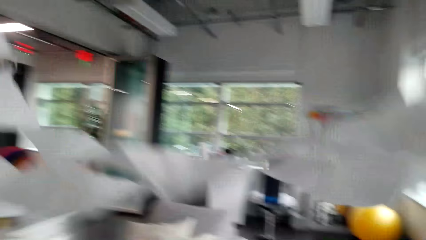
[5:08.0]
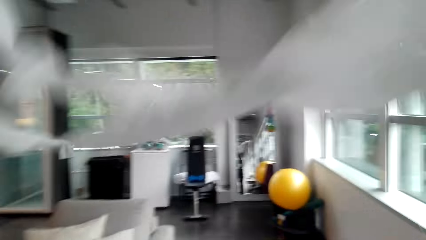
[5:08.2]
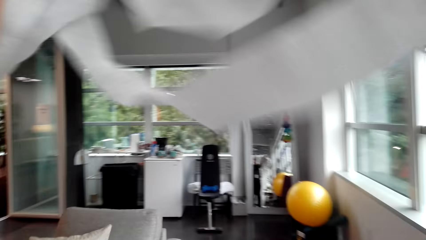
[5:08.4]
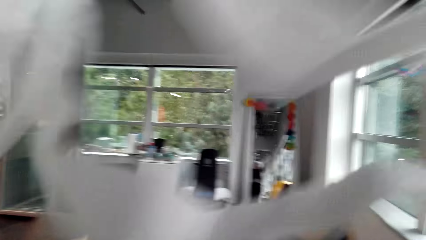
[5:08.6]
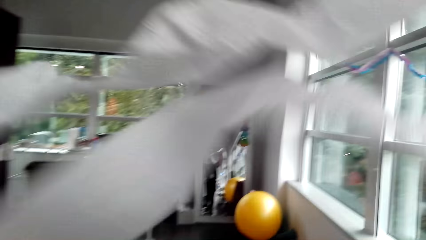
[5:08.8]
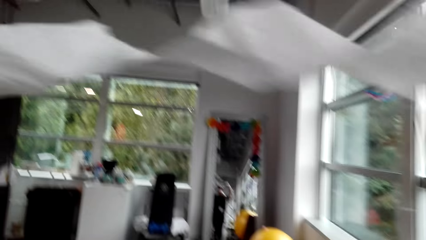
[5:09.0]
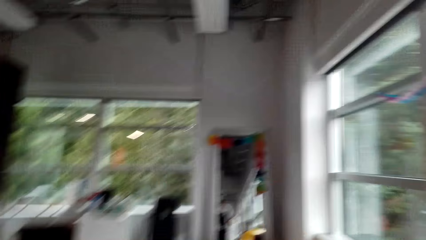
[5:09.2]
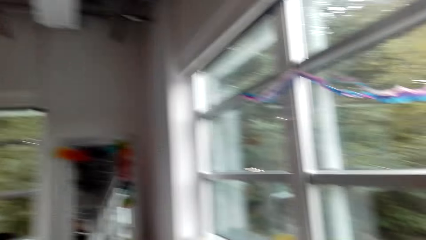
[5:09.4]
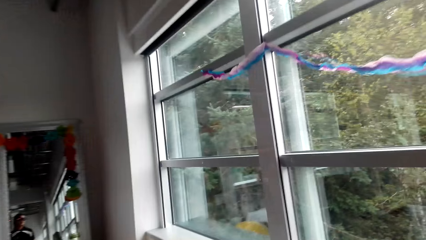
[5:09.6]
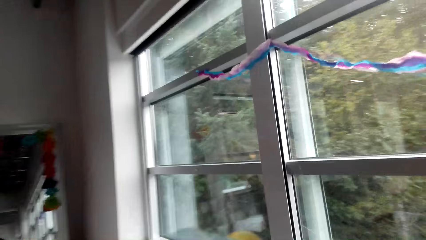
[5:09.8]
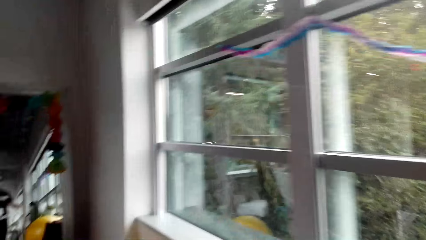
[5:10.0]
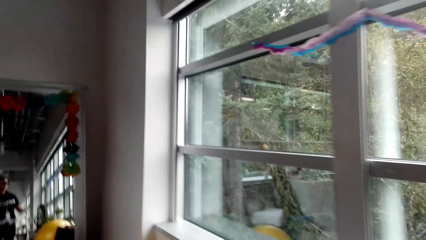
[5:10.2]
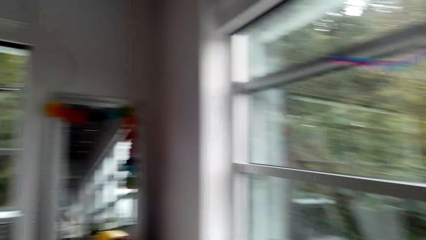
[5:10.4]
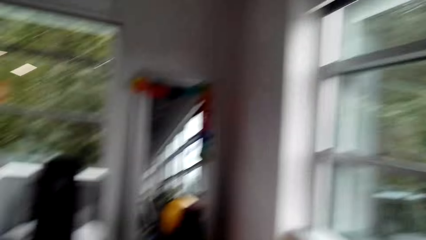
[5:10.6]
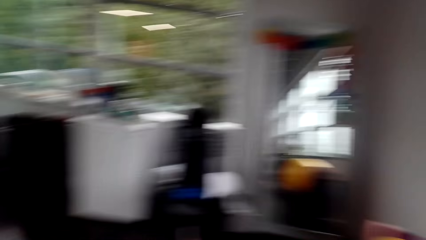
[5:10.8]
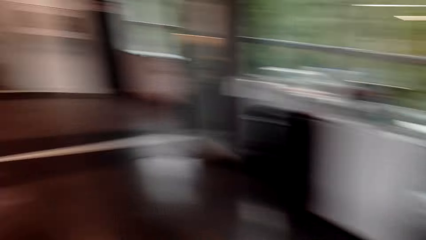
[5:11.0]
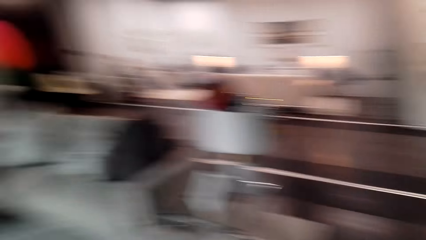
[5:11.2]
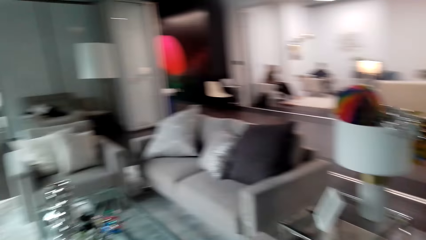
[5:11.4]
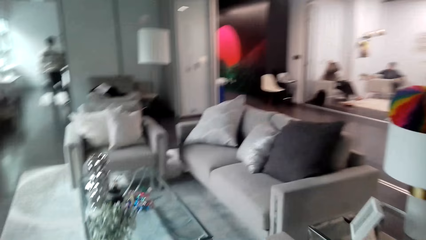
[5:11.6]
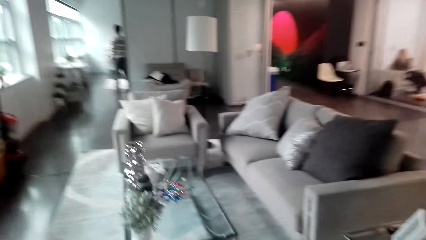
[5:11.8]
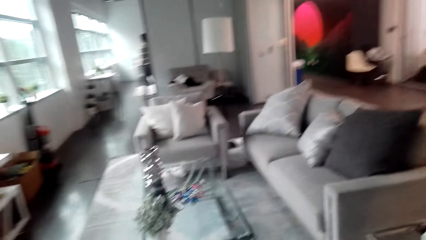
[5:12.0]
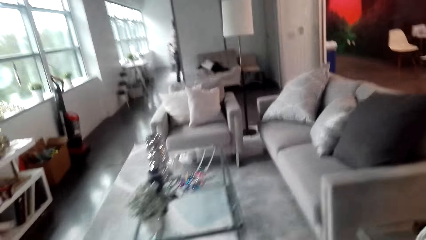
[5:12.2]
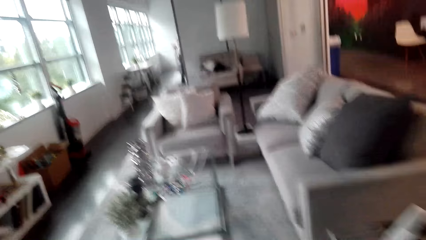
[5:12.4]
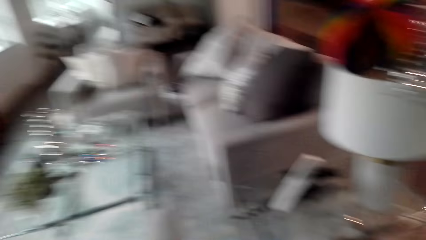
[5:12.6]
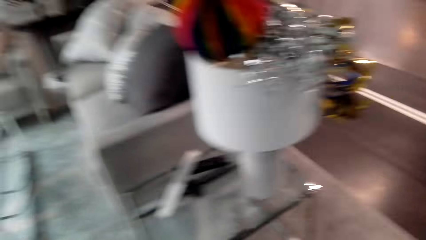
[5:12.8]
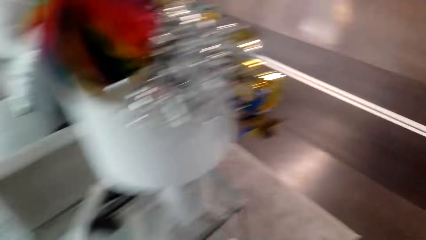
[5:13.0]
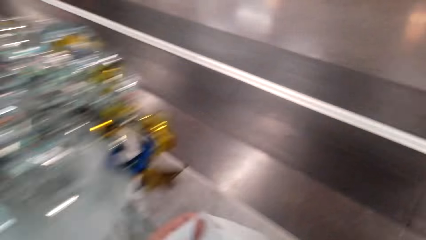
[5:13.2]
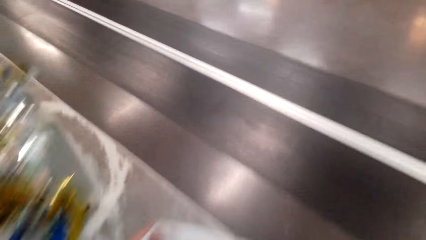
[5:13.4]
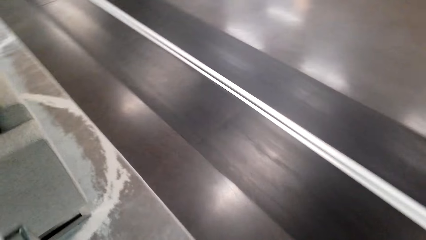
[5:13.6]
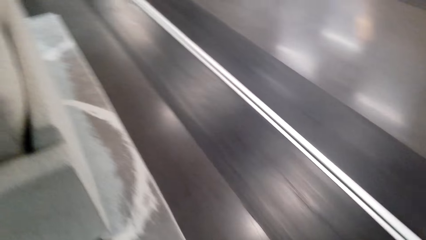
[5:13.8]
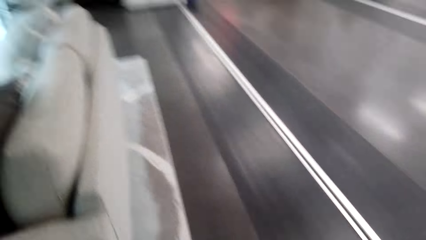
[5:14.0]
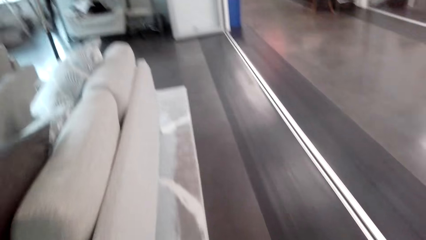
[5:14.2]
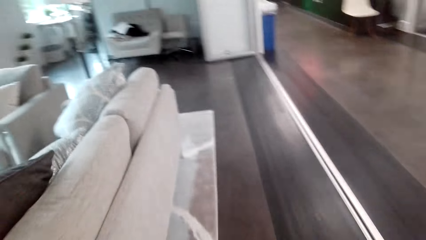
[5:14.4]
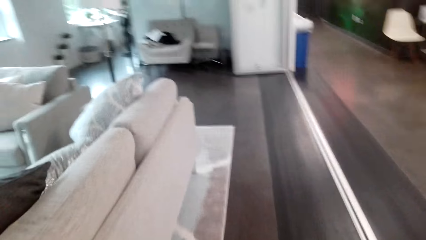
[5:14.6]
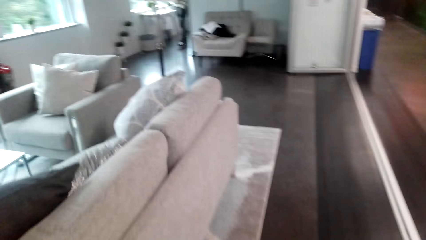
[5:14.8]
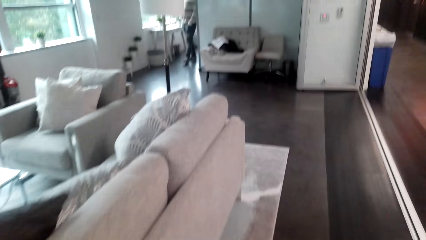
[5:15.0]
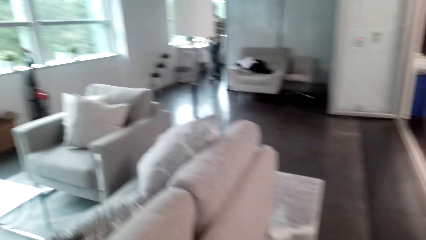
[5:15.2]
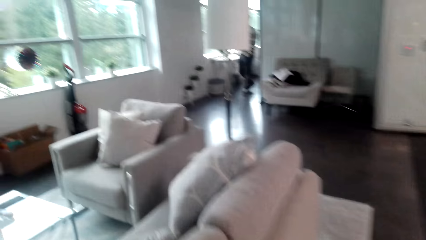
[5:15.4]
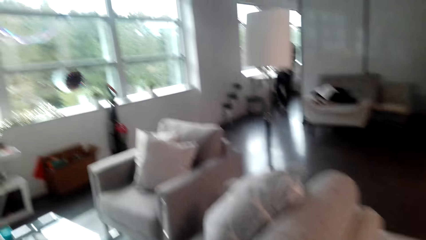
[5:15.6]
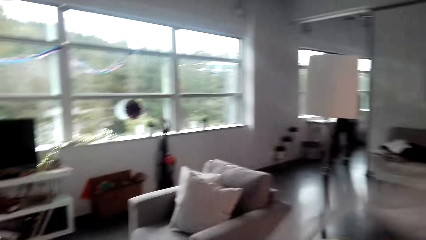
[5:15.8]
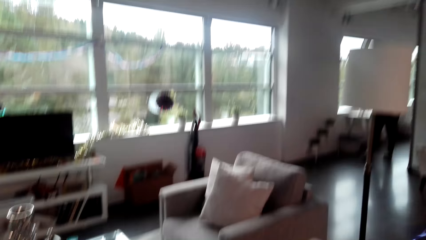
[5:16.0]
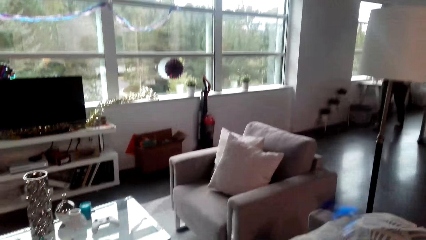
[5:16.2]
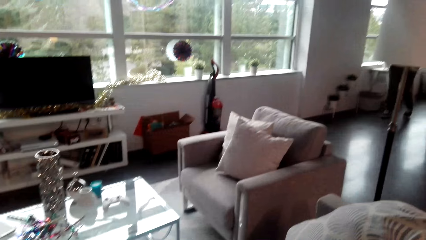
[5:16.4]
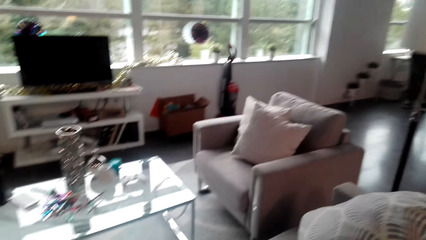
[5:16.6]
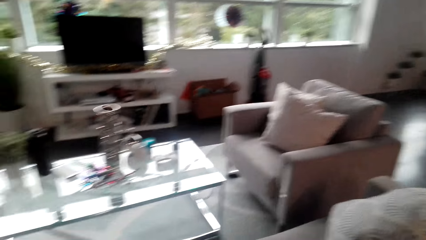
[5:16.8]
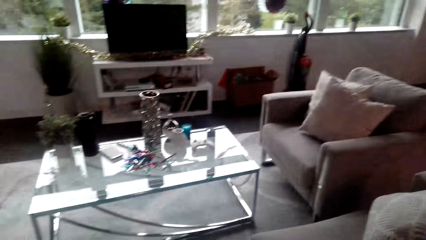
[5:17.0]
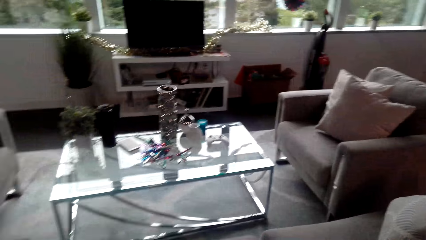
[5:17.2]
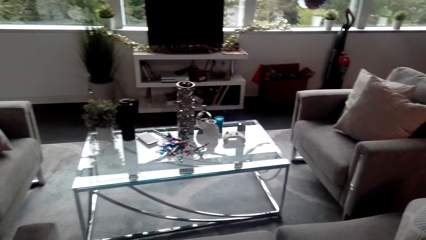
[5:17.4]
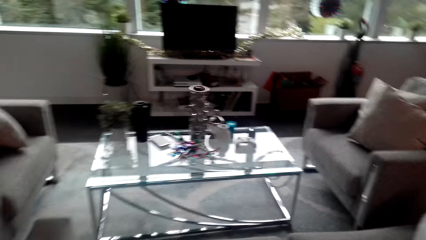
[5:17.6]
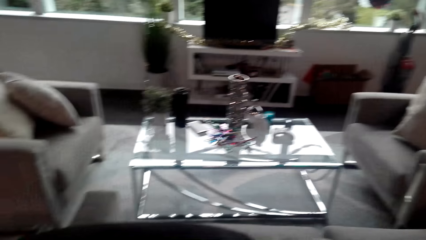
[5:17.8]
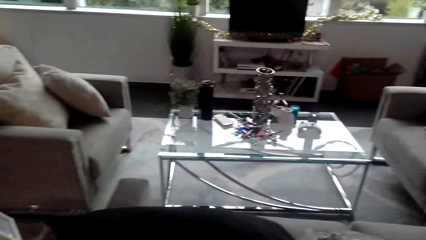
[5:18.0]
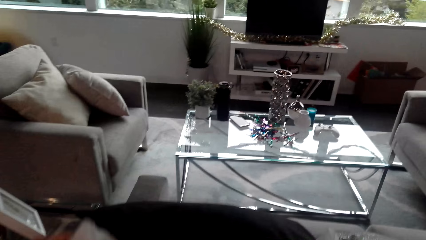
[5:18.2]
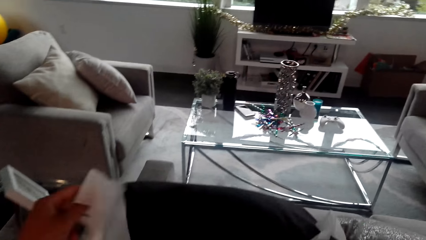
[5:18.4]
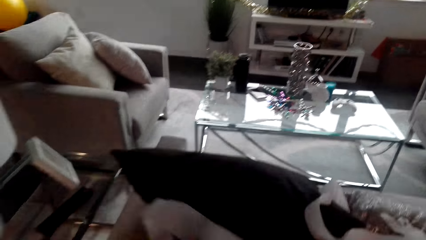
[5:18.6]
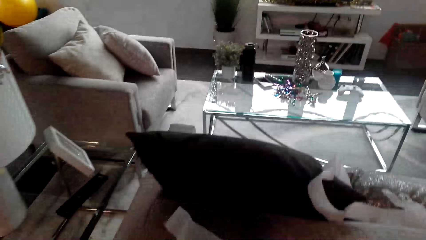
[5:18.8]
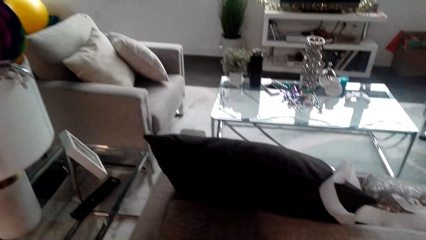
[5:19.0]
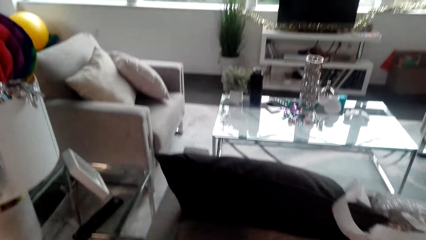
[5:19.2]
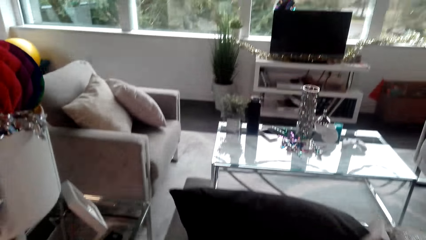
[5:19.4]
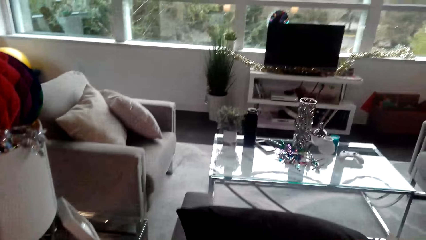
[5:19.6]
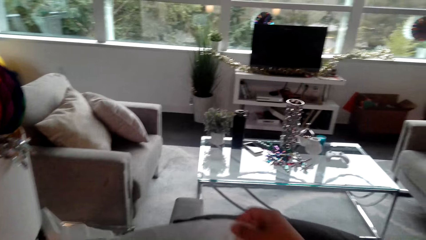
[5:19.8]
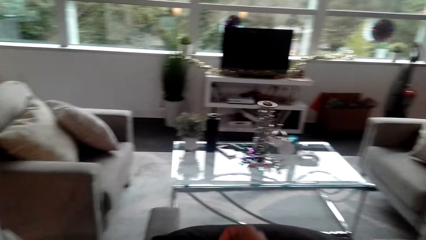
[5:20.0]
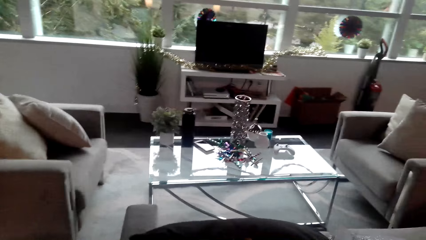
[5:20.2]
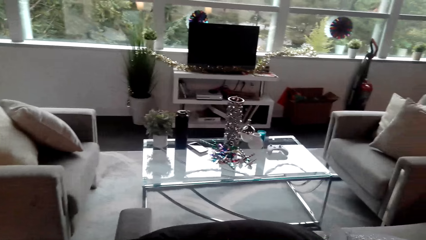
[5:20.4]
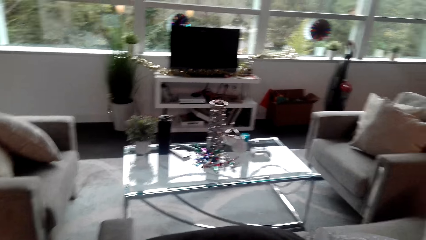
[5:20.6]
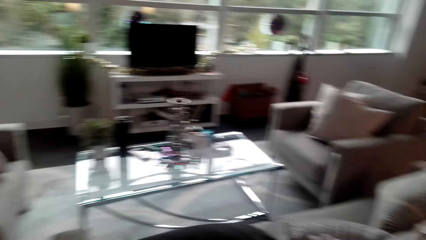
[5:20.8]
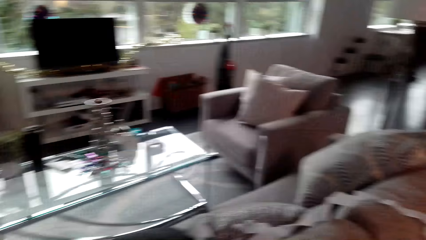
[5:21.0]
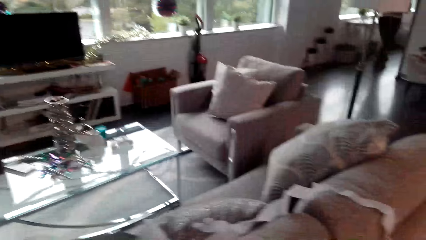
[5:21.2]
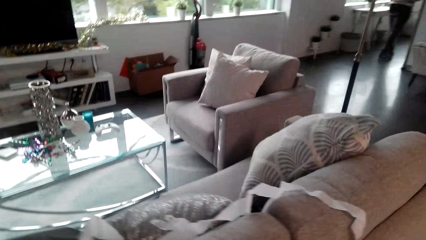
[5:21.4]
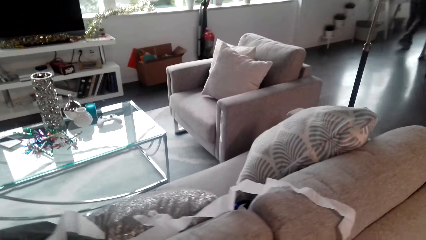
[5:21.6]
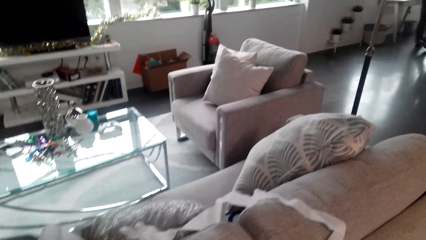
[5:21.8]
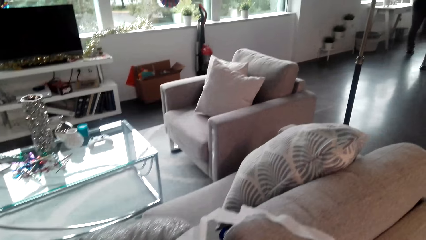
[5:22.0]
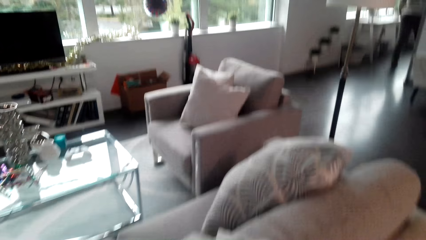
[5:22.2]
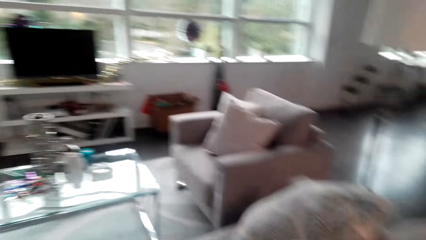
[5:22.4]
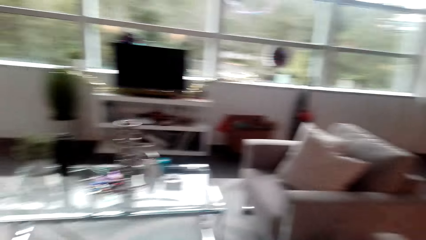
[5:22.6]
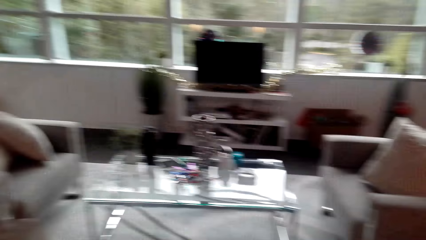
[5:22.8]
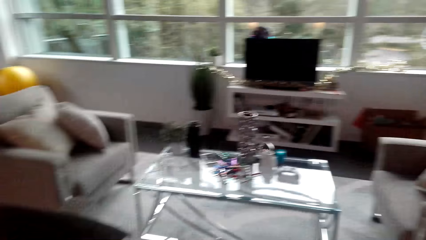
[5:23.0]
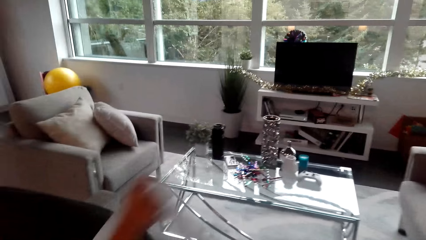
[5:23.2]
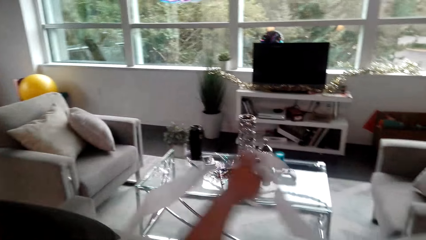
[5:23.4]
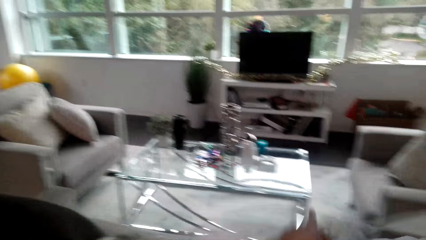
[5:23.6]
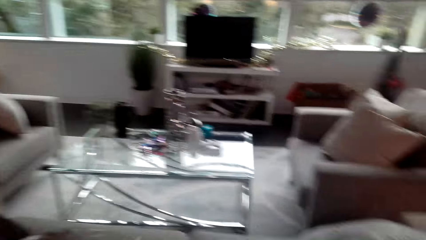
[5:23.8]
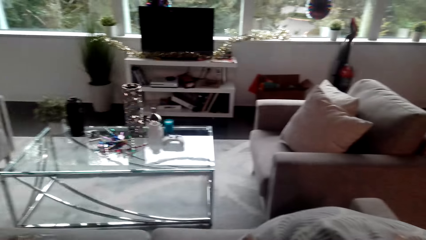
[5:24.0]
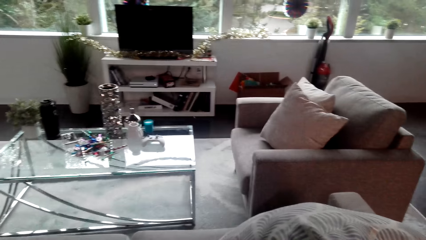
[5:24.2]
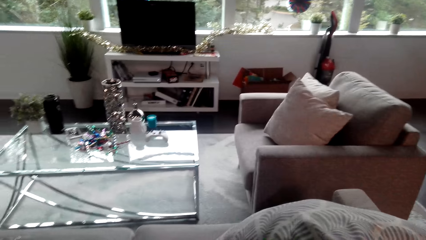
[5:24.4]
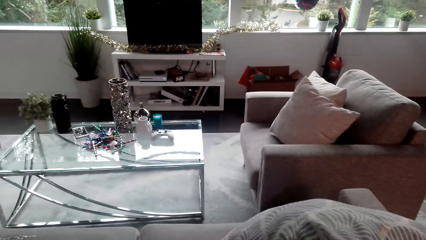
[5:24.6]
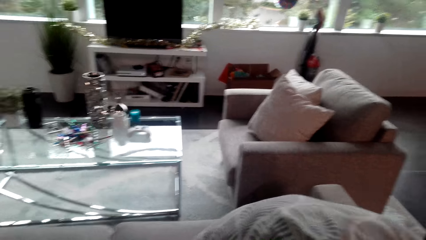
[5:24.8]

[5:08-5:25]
The camera wearer moves around the room. They put the party decorations on the couch.
